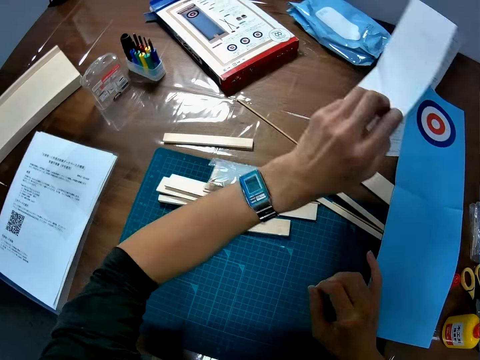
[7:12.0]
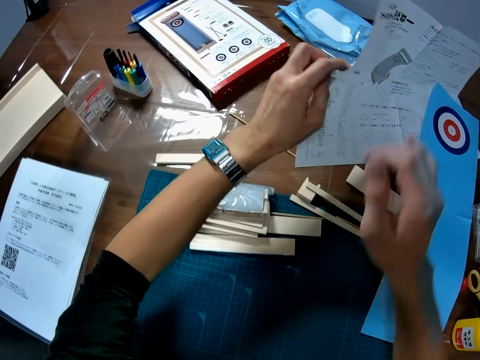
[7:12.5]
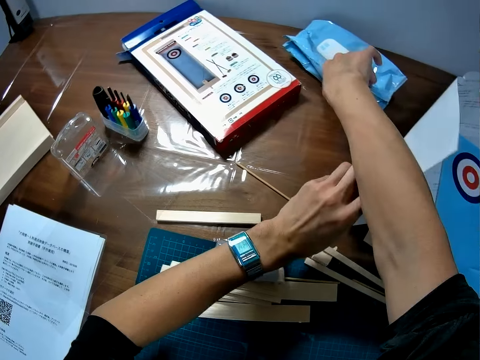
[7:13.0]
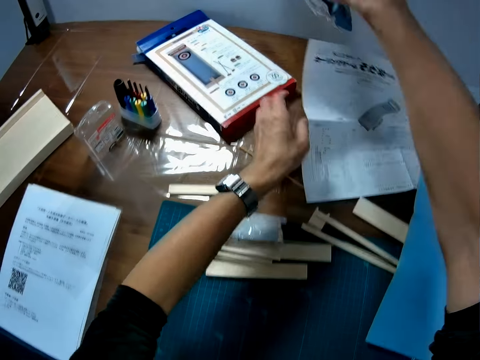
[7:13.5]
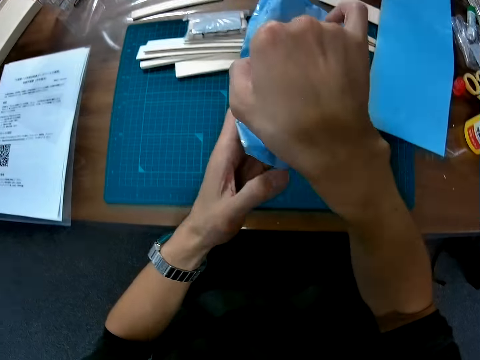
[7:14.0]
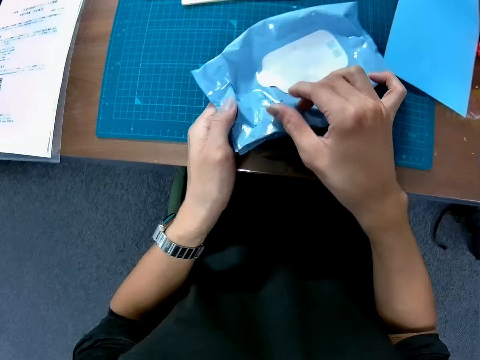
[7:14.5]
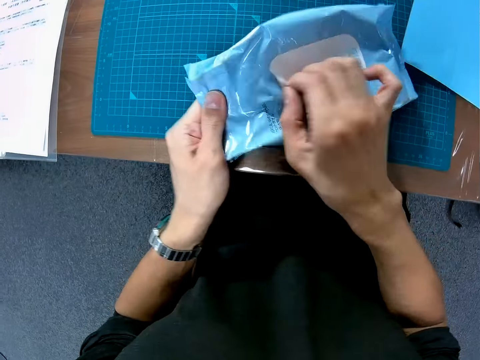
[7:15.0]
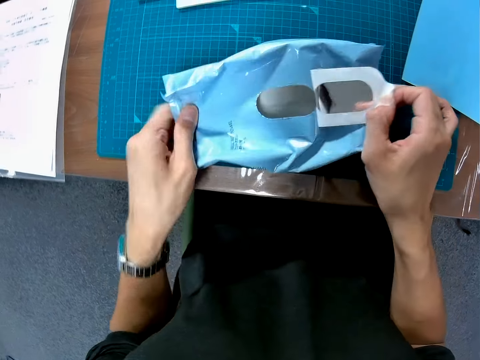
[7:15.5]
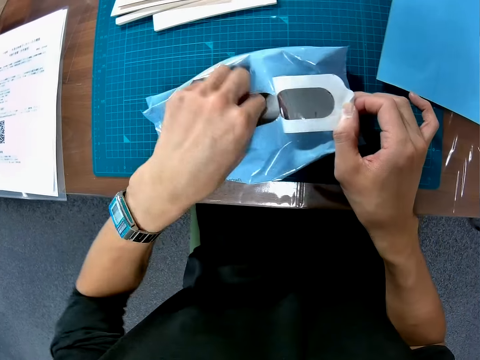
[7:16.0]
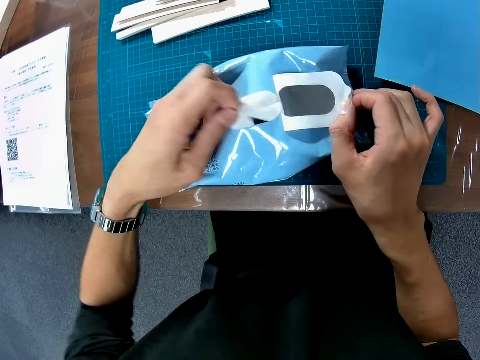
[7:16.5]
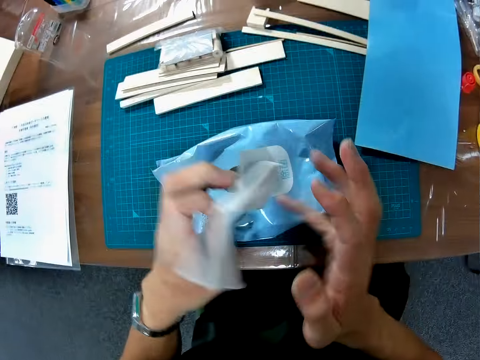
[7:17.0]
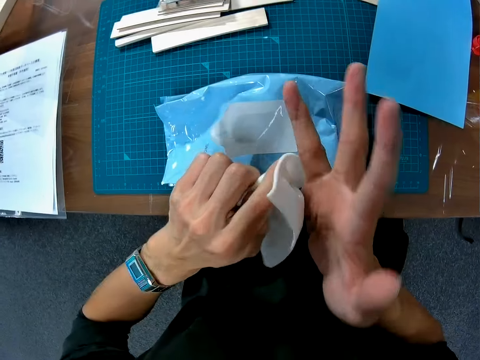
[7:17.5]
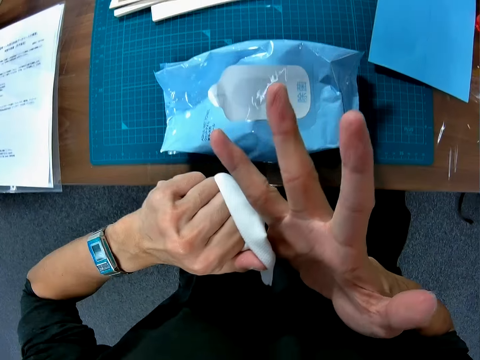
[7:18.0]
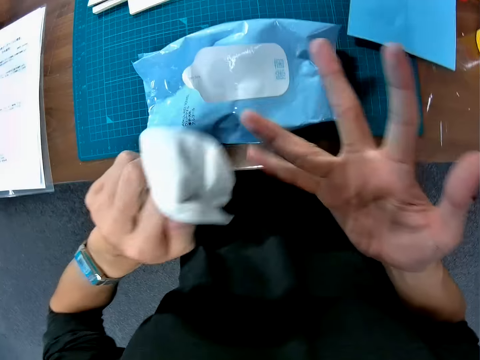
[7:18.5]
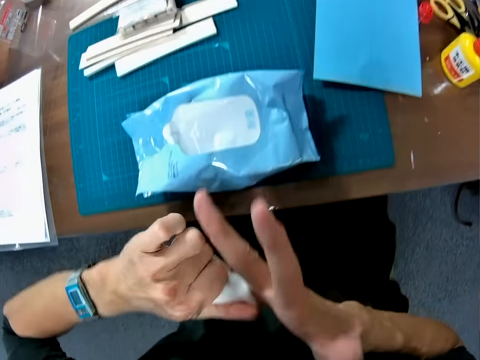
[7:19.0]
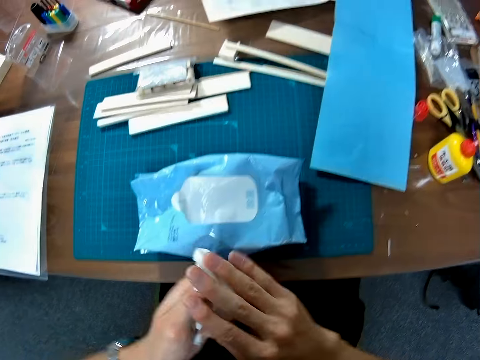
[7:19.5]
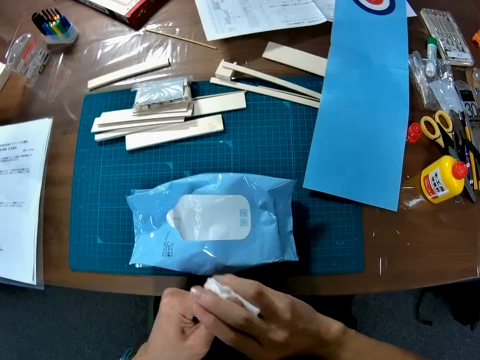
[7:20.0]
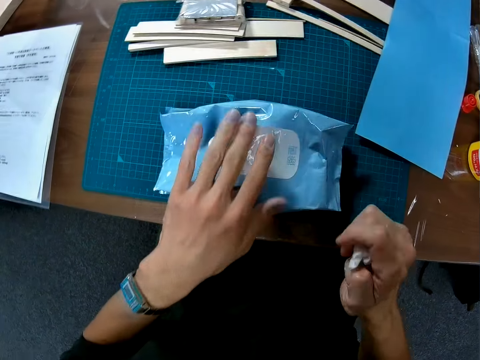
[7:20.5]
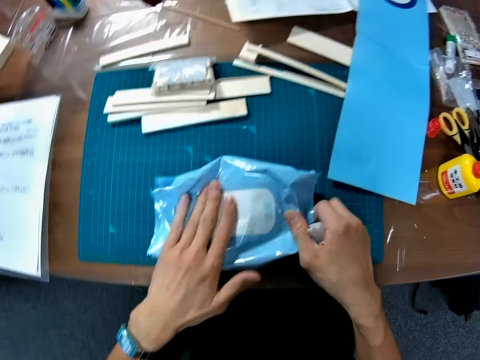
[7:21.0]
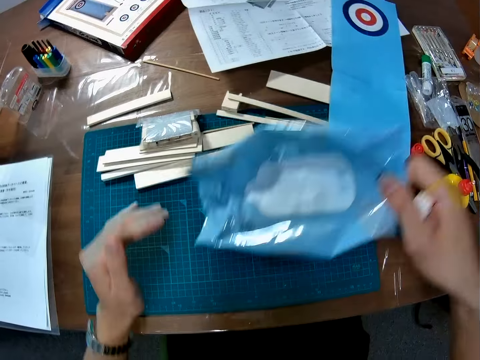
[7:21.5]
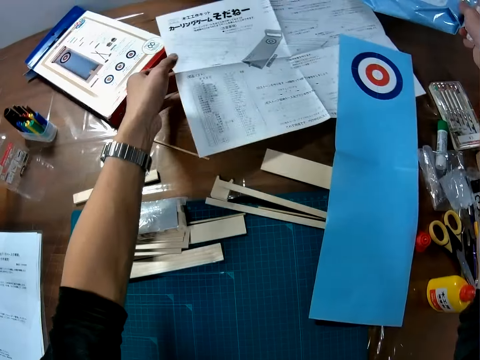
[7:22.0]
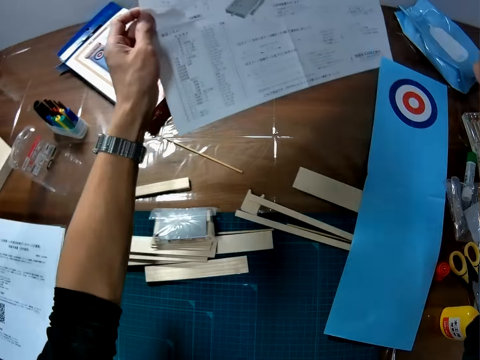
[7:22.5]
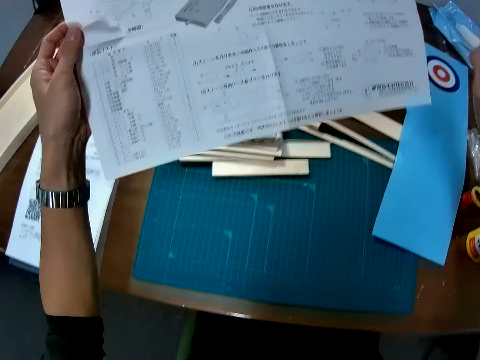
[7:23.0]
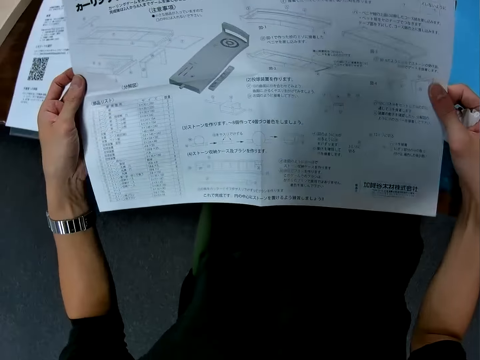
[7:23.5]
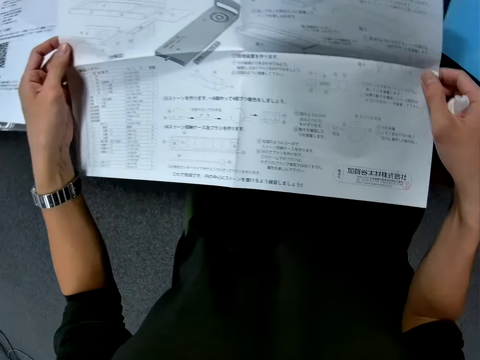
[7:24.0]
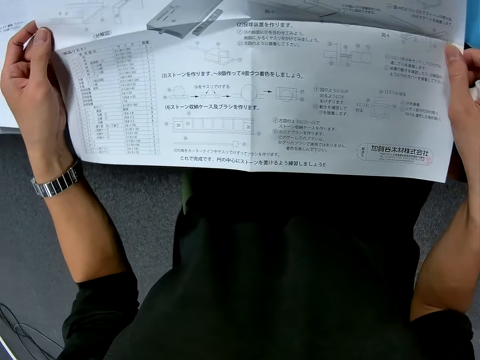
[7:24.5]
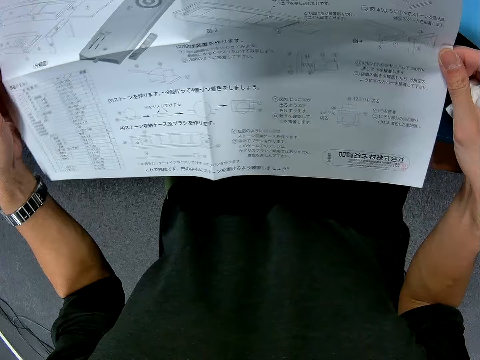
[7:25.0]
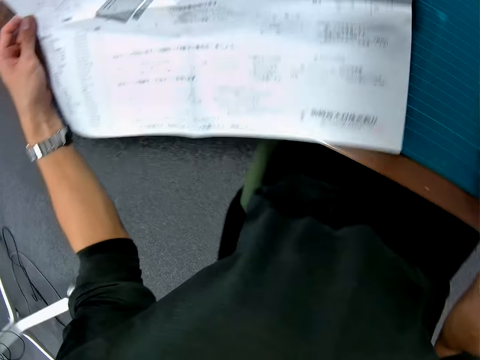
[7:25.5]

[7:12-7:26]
The camera wearer touches an instruction manual on a table with his left hand. He moves a piece of paper from the table. He picks up a wet wipe bag from the table. He drops the wet wipe bag on a cutting mat. He opens the wet wipe bag. He takes a wet wipe tissue from the polythene bag. He wipes his right fingers with the wet wipe tissue. He picks up the wet wipe bag from the cutting mat. He drops the wet wipe bag on the table. He picks up the instruction manual from the table. He looks at the piece of paper on a hand.

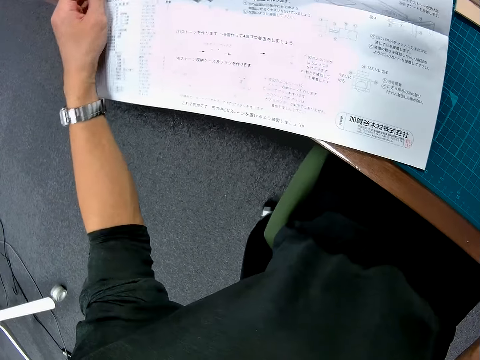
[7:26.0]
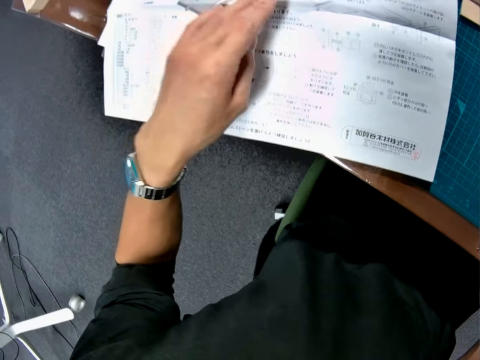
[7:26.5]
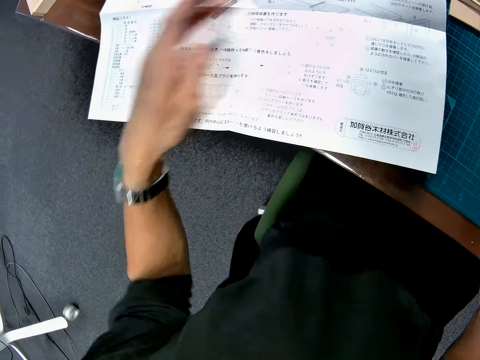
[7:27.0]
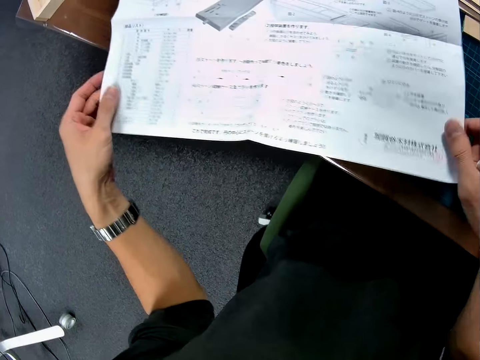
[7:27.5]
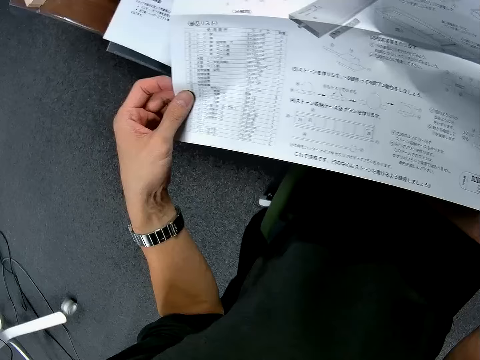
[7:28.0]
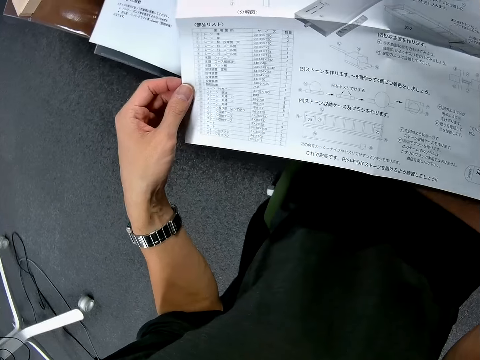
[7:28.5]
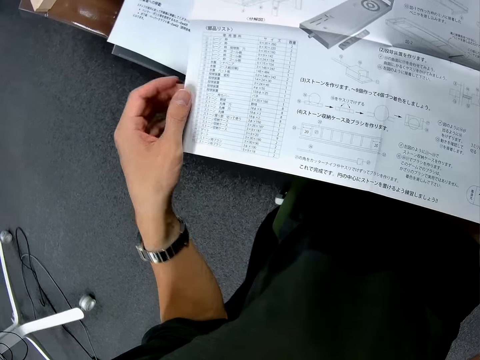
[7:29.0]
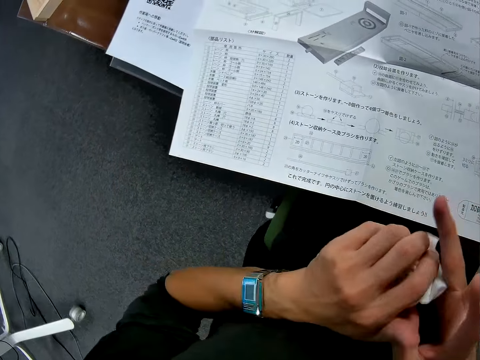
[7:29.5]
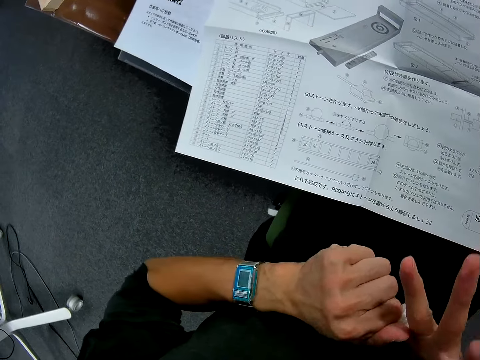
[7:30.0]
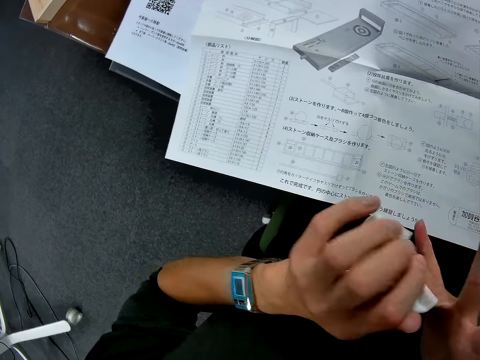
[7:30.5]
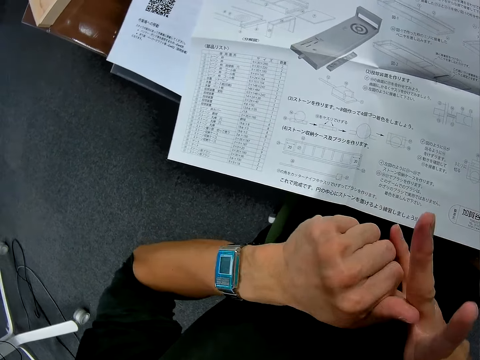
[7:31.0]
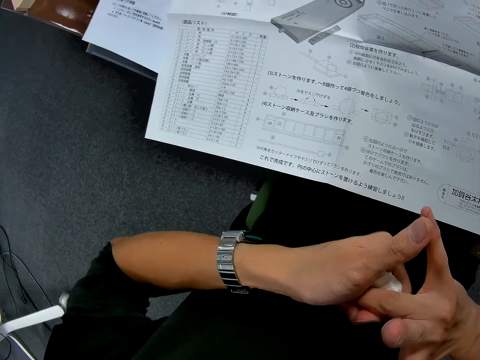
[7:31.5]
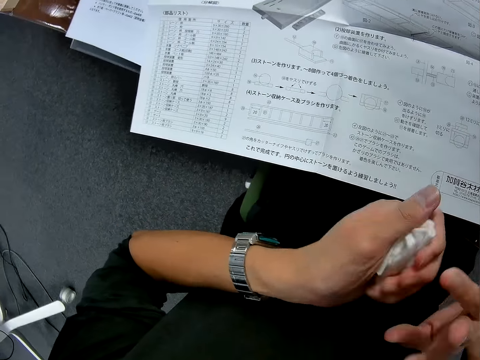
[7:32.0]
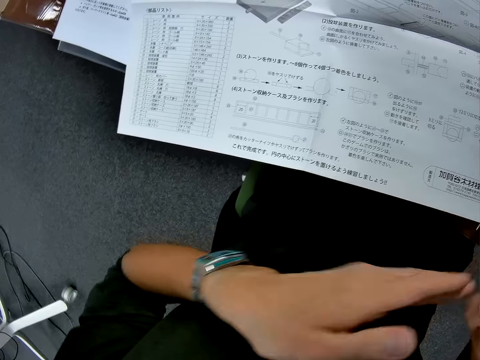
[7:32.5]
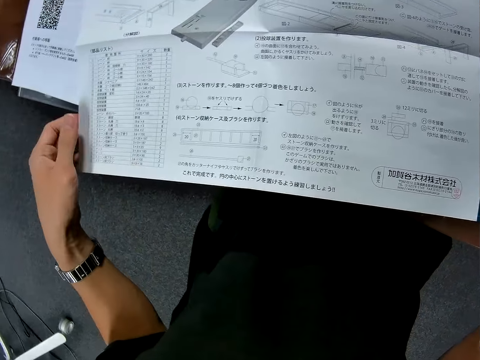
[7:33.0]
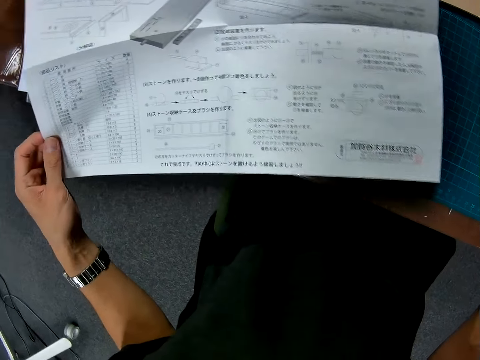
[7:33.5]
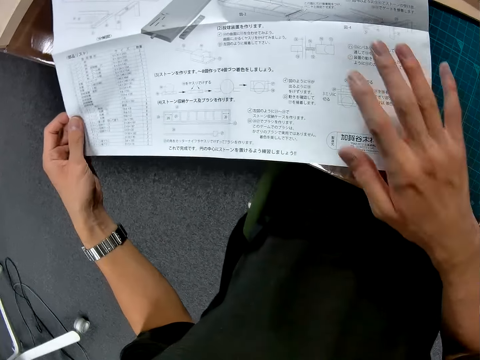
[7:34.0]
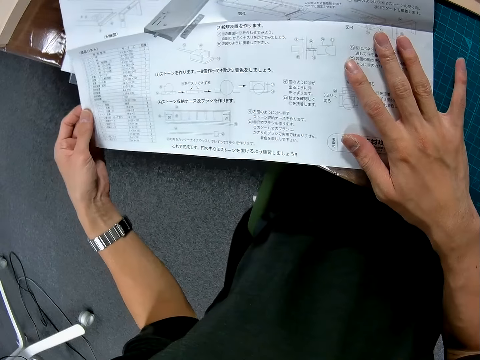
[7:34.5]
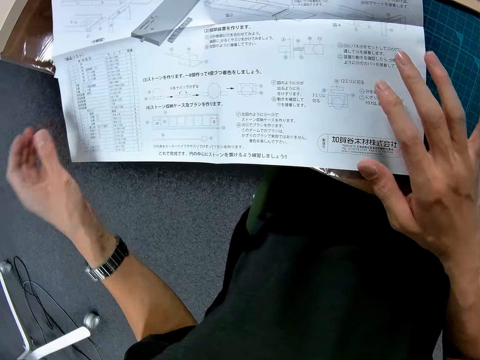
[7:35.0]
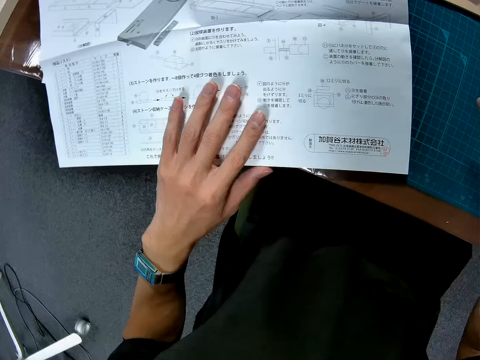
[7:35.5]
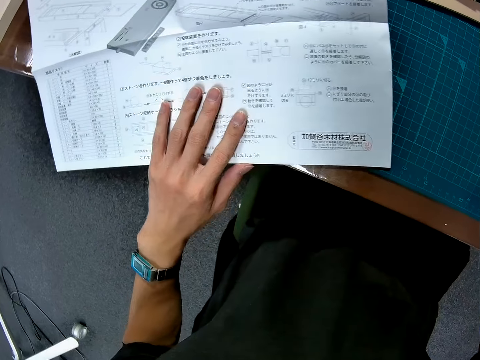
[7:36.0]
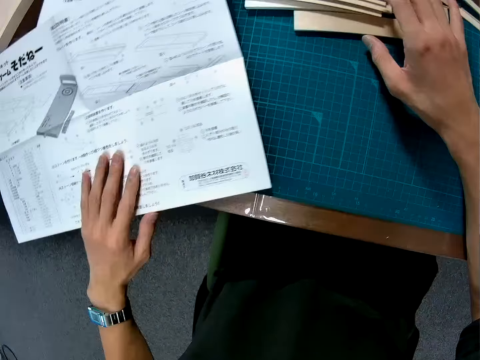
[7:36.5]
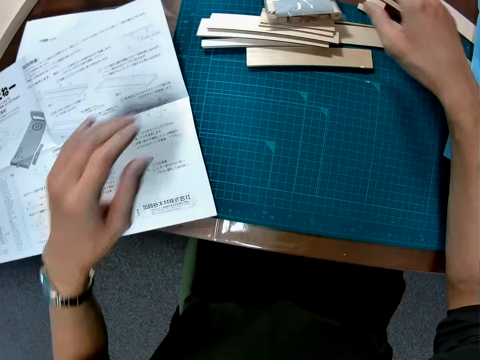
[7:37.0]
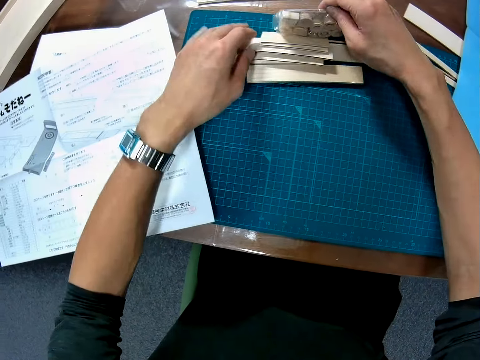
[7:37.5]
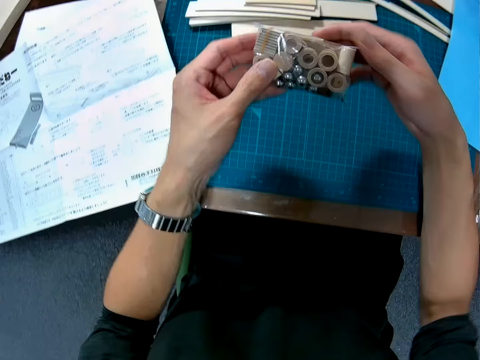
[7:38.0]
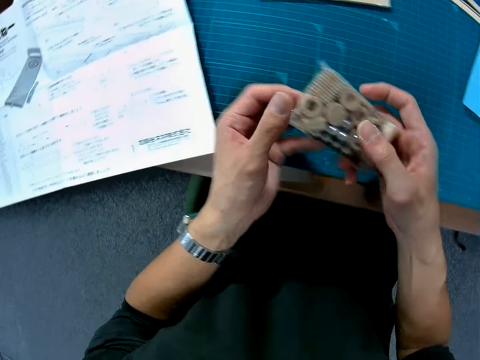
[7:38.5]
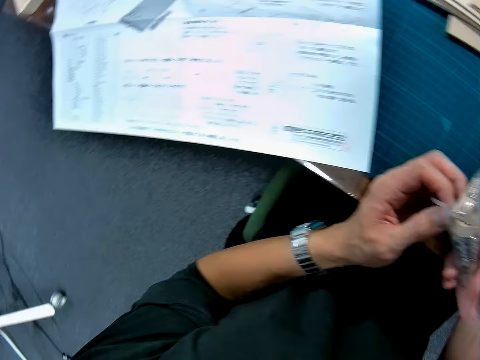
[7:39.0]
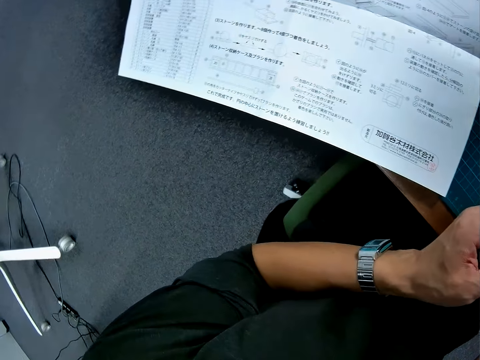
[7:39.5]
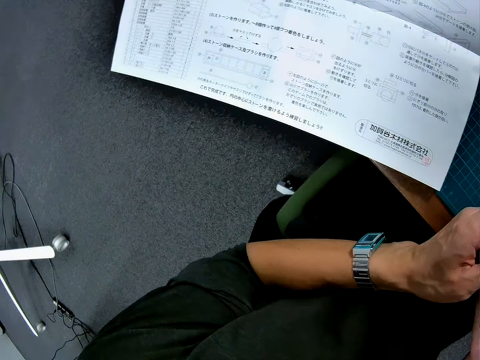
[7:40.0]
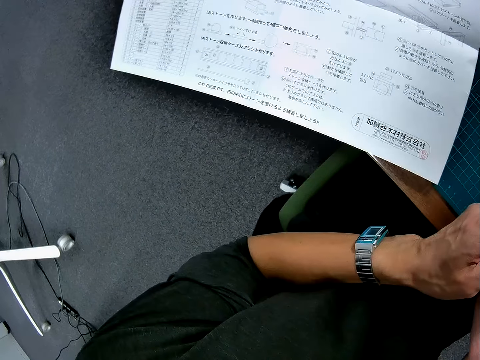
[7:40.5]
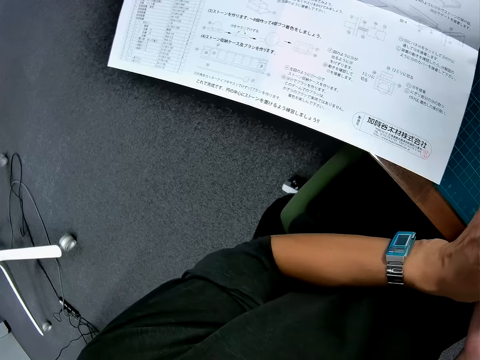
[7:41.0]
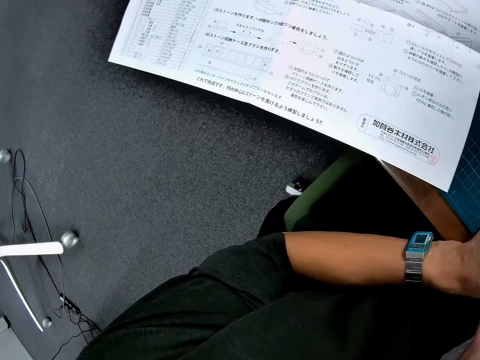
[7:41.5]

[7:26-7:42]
The camera wearer drops an instruction manual or piece of paper on a cutting mat. He moves the paper on a table. He wipes his right fingers with the wet wipe tissue. He passes the wet wipe tissue to his right hand. He holds the paper on the table. He moves the instruction manual from the table. He moves the paper on the table. He picks up another polythene from the wooden mechanical model. He opens the polythene. He looks at the paper on the table.
